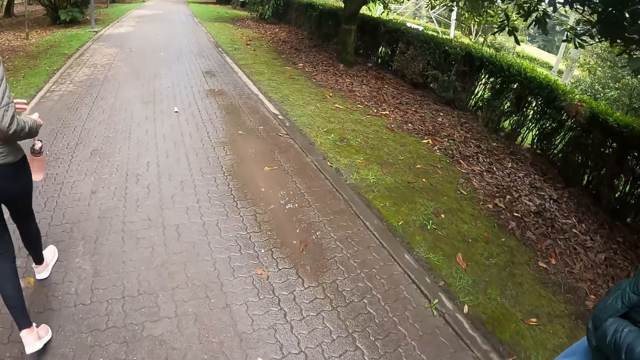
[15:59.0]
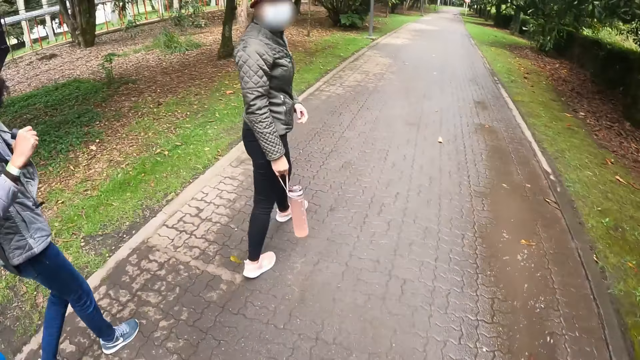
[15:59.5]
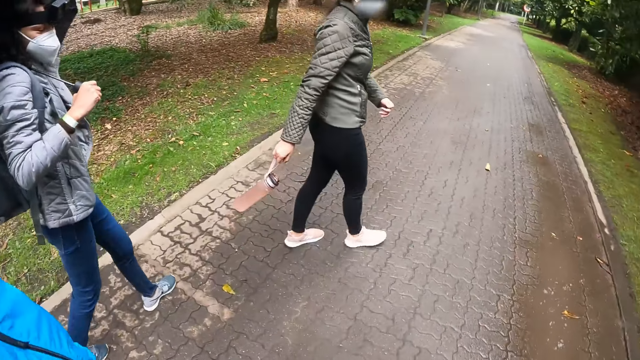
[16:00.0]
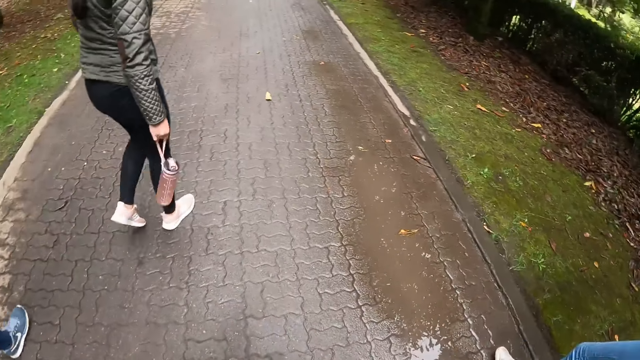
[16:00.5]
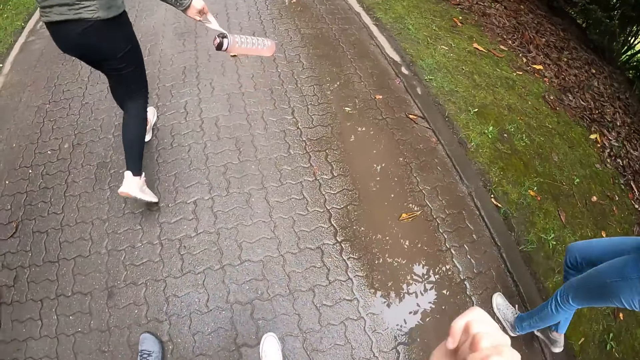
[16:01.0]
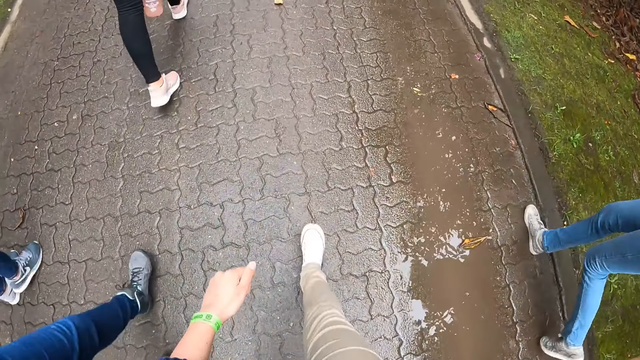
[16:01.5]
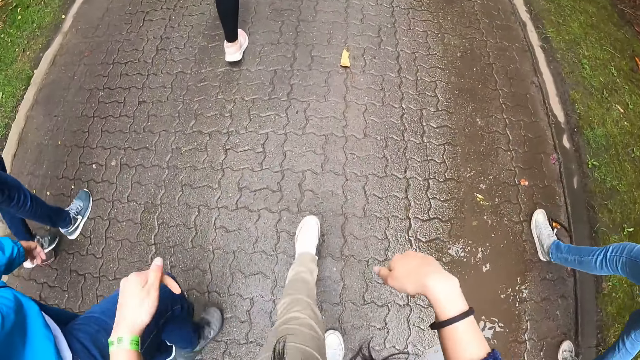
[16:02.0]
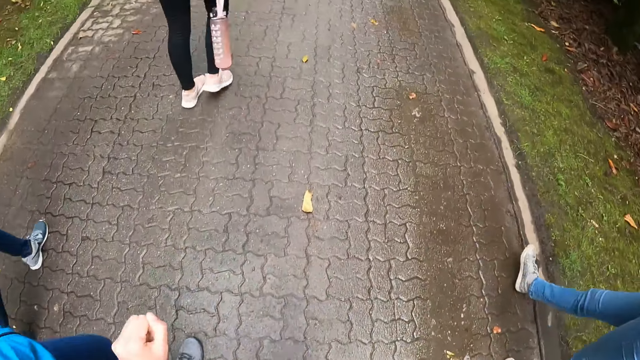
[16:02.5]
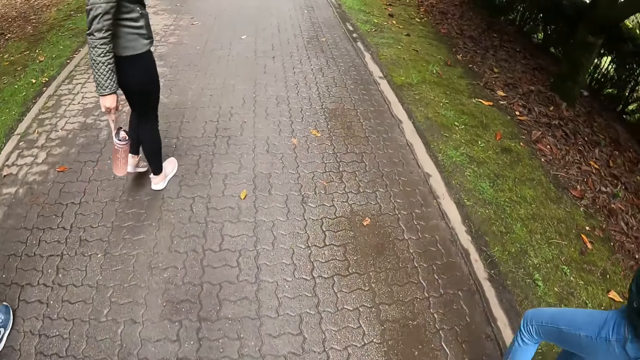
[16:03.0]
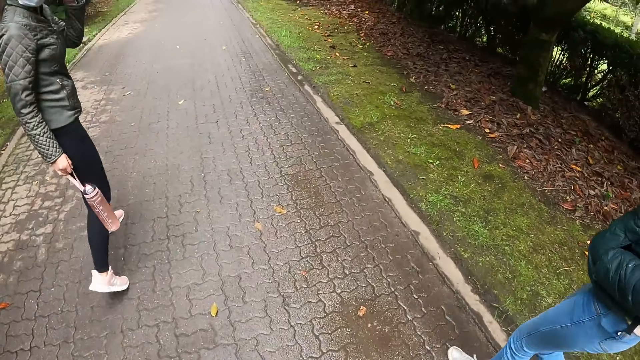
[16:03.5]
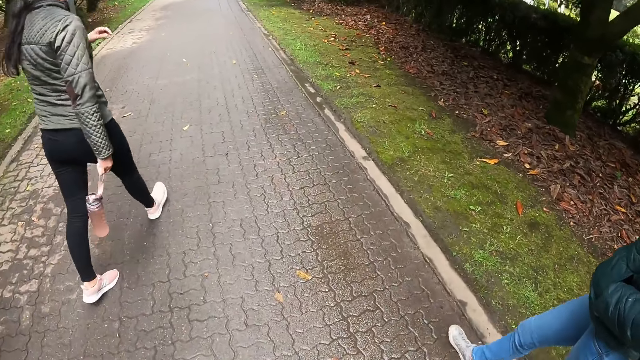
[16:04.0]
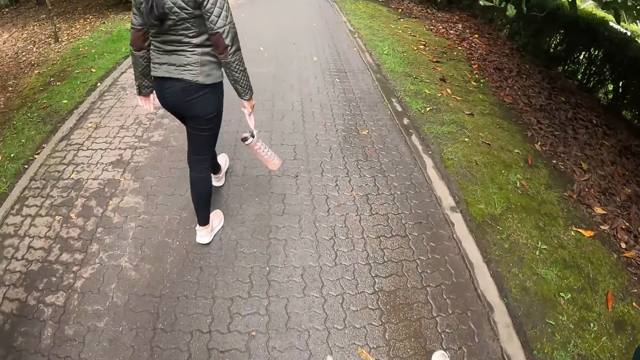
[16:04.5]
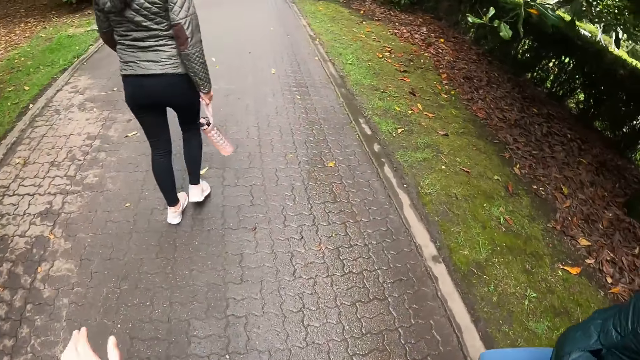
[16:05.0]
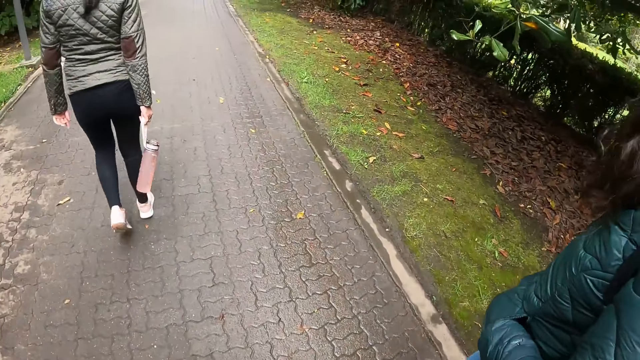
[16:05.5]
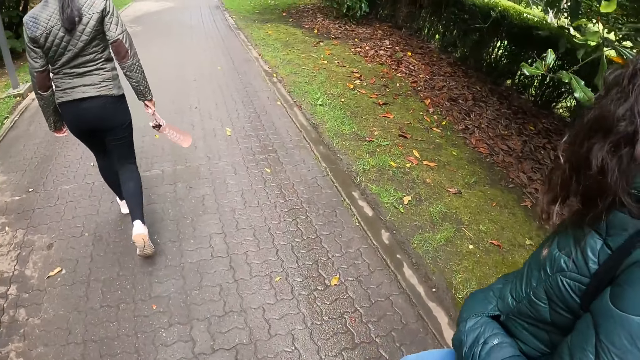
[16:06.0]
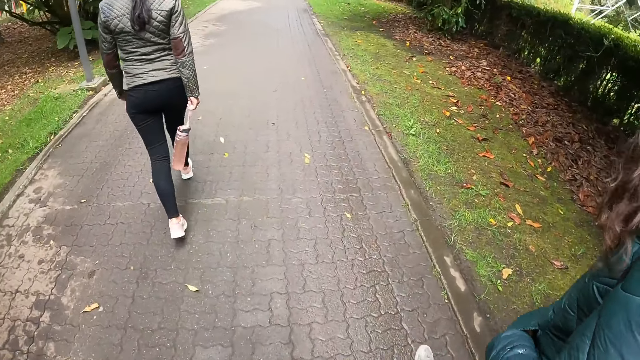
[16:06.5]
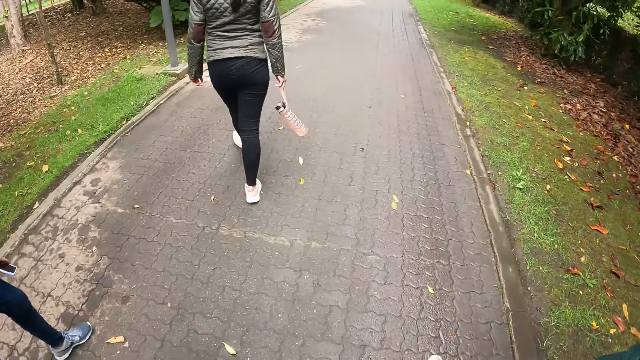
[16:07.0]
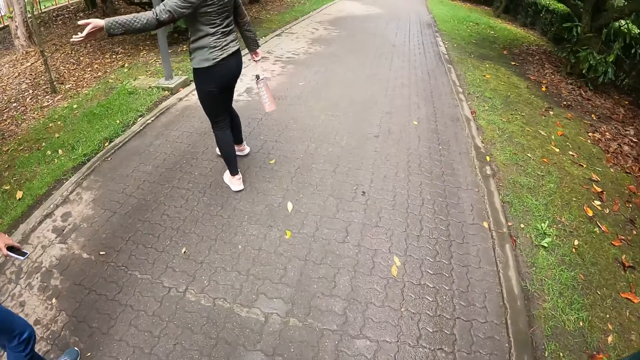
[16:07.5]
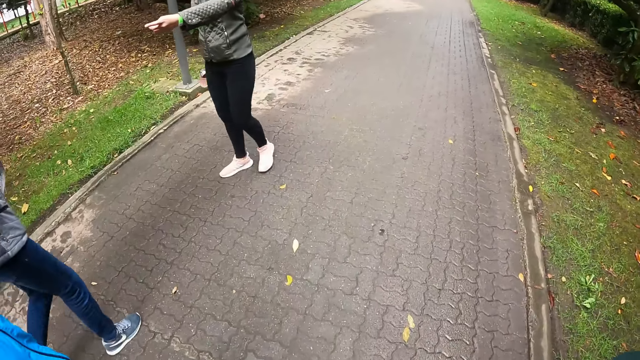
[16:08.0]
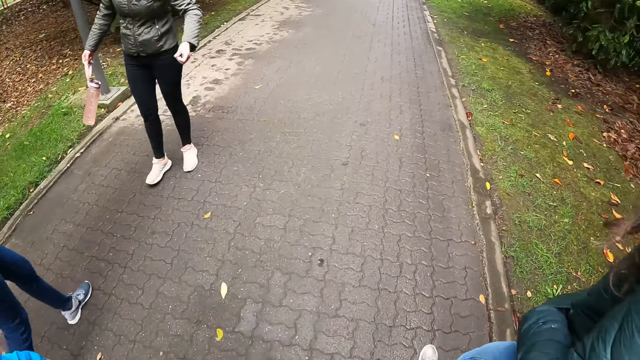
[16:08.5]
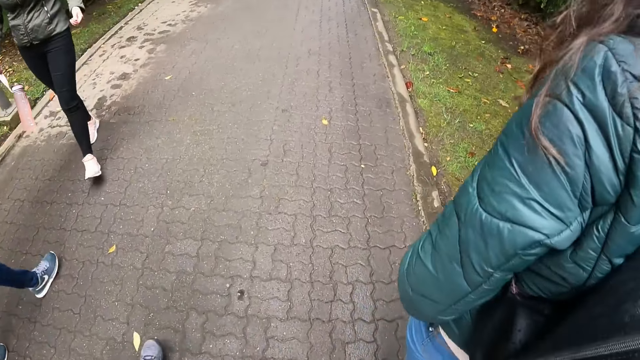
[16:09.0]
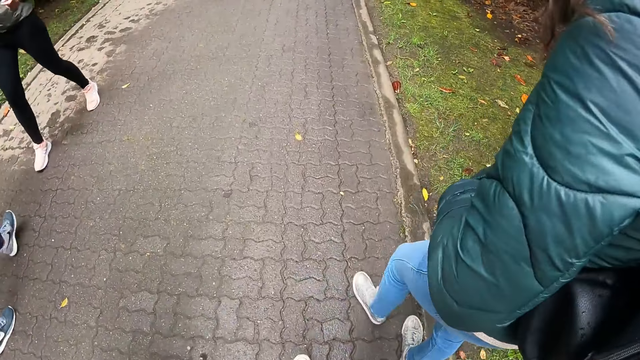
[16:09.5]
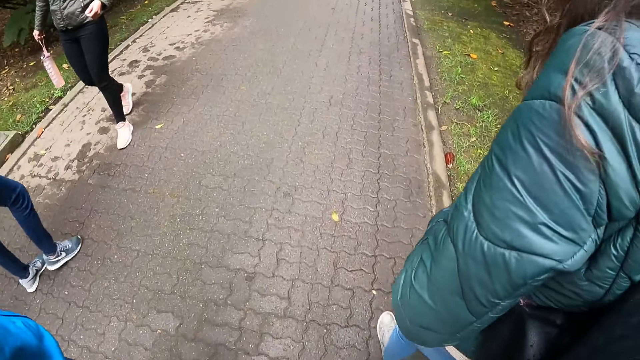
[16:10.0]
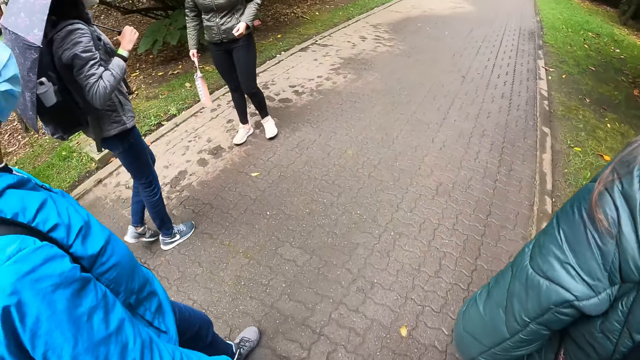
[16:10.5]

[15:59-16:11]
The woman passes the water bottle from her left hand to her right hand. The camera wearer moves a hand down, looks aside, walks and looks forward. They lift their hands, move their hands down and walk.

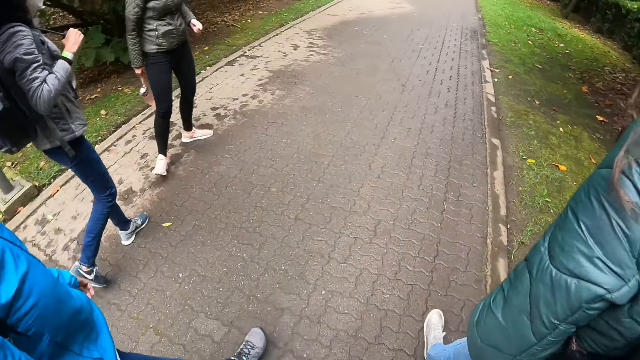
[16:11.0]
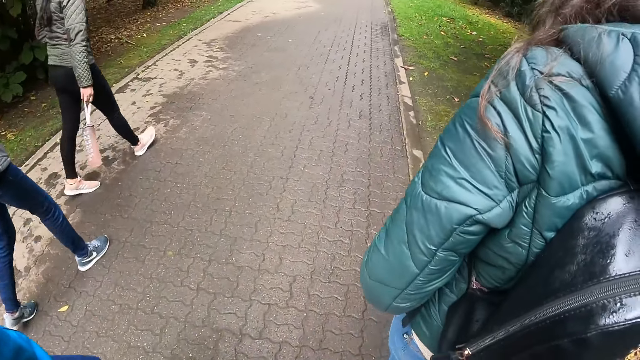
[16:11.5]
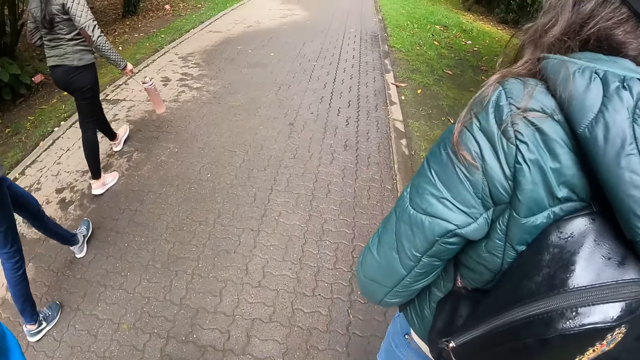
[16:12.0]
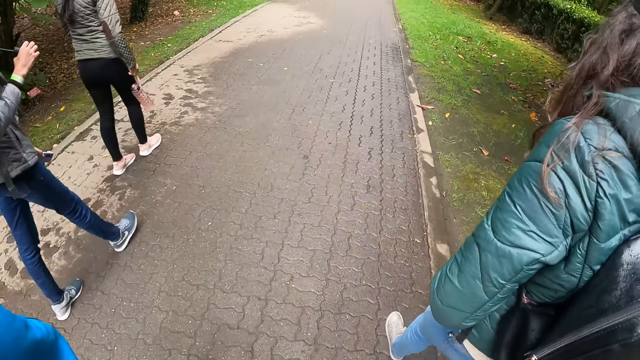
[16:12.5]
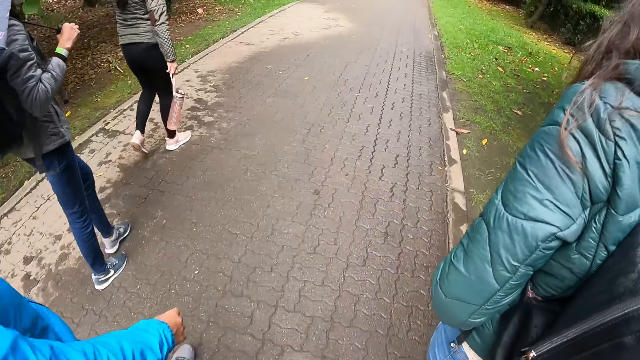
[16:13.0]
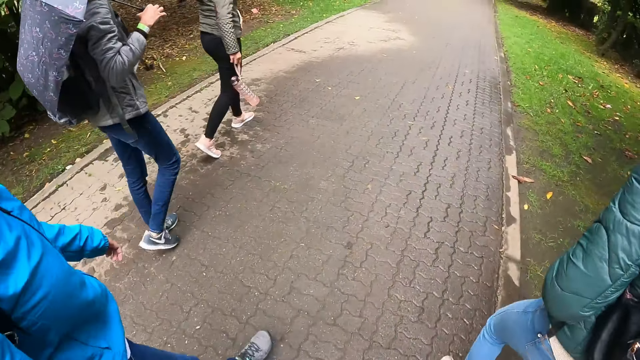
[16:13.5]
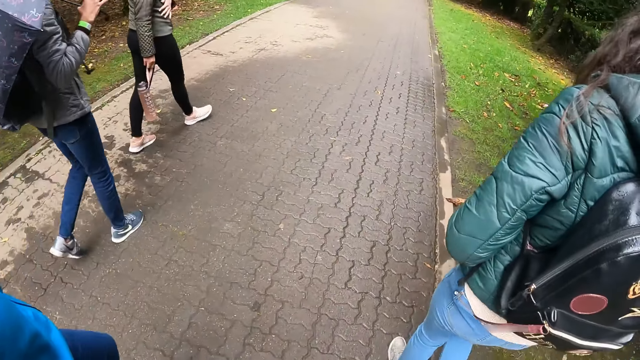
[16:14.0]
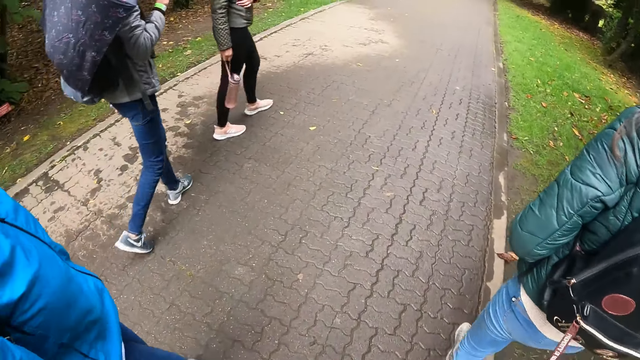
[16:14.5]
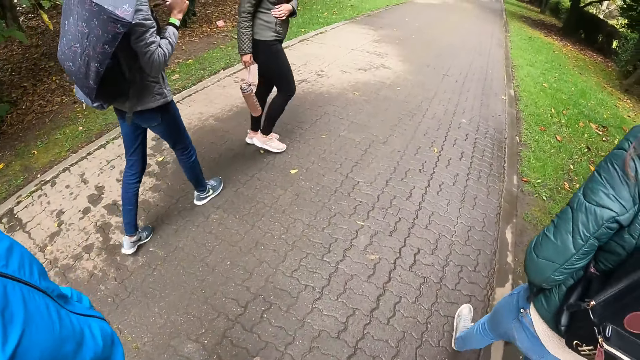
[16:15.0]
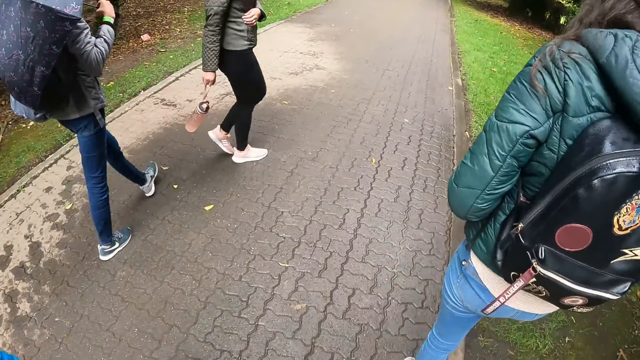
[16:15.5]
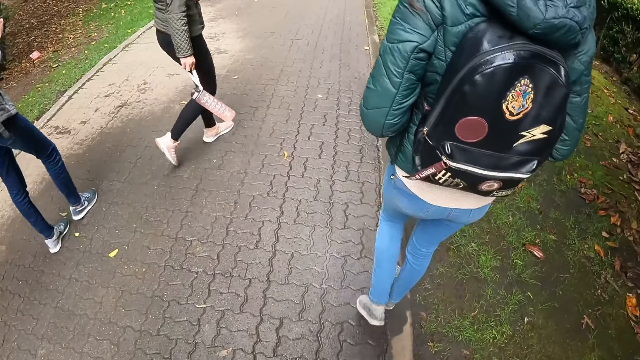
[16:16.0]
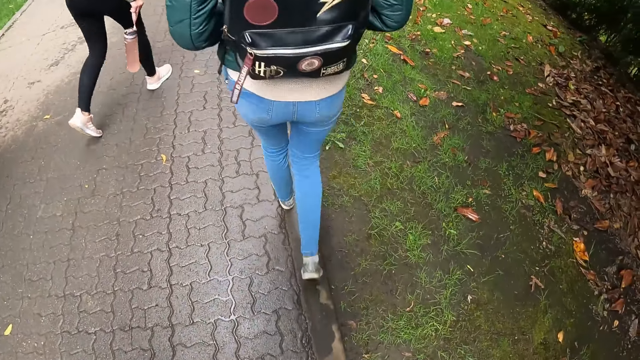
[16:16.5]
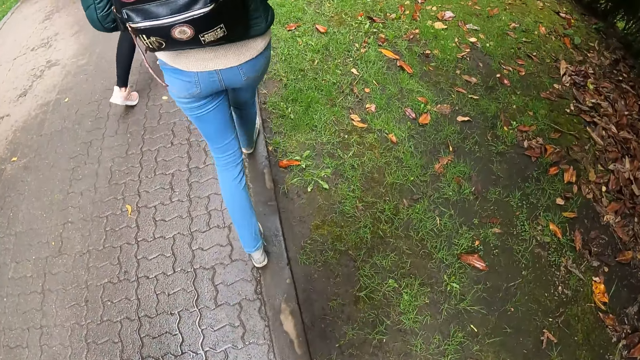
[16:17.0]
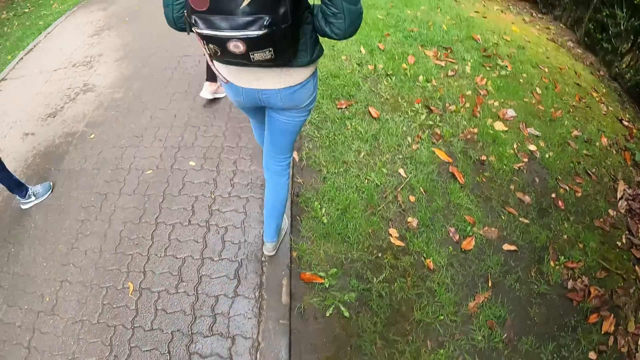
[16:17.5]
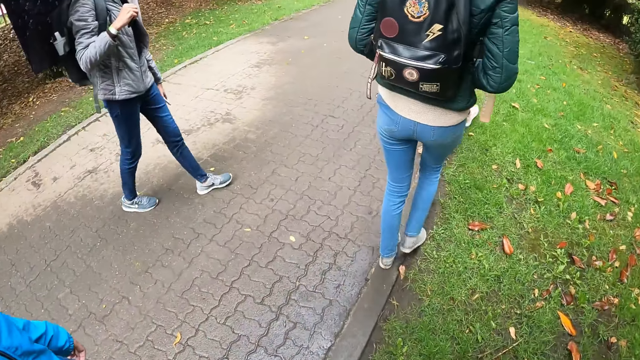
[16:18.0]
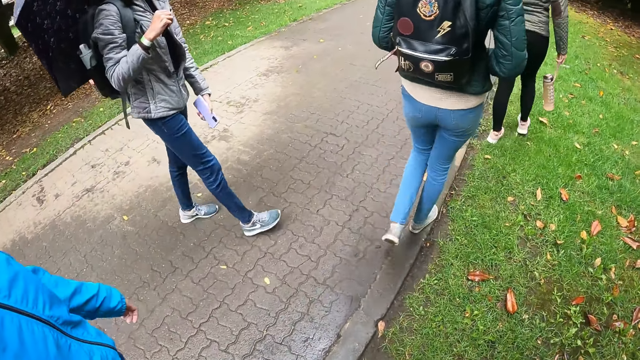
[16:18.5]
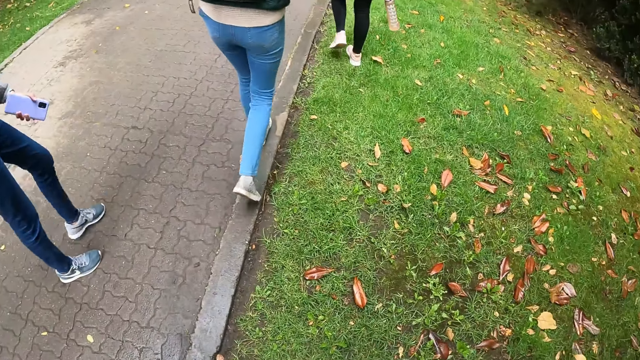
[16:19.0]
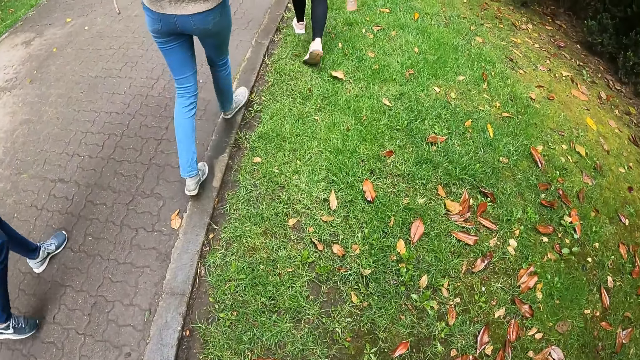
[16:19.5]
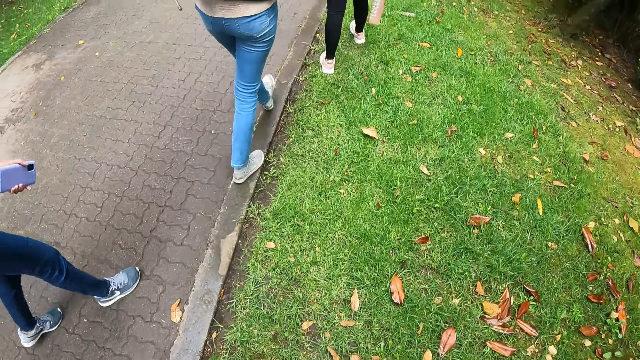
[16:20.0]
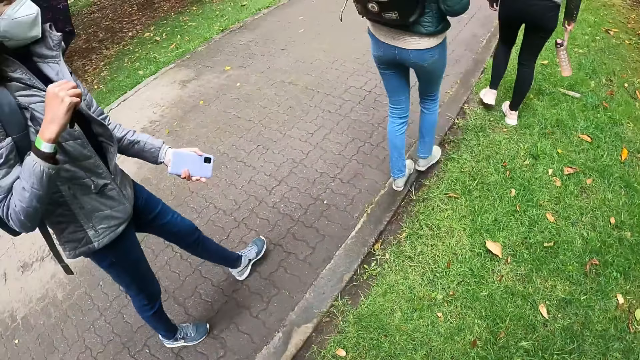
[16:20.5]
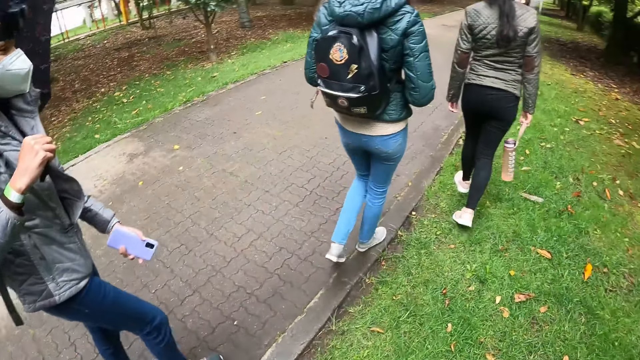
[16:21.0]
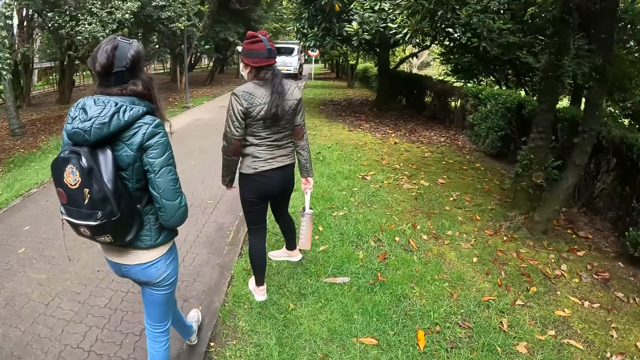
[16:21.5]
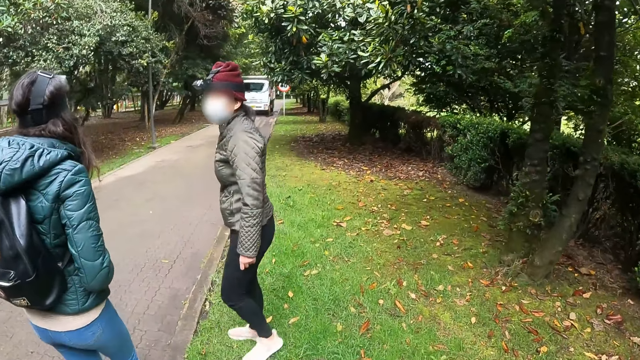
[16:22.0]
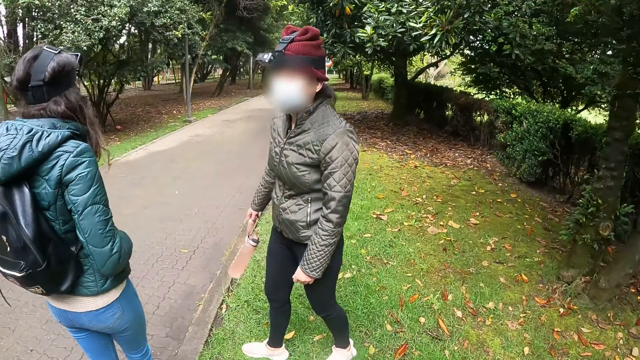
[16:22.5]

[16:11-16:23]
The camera wearer moves their hands. They walk.
